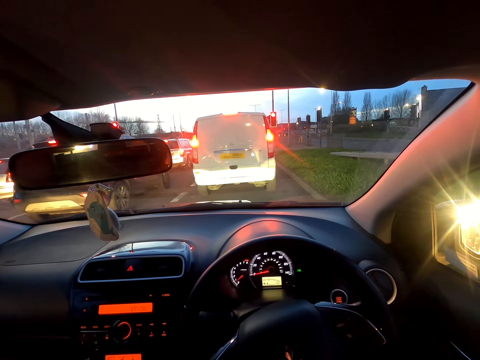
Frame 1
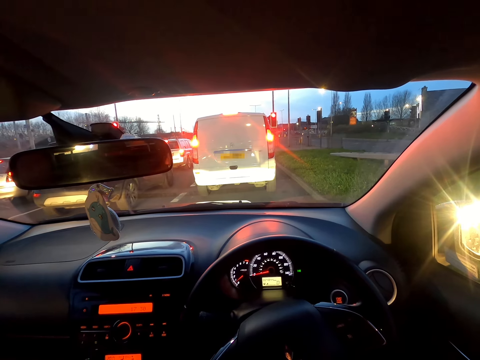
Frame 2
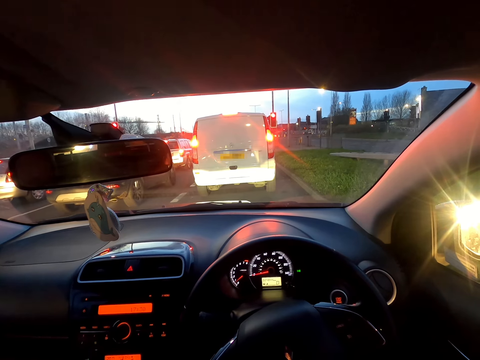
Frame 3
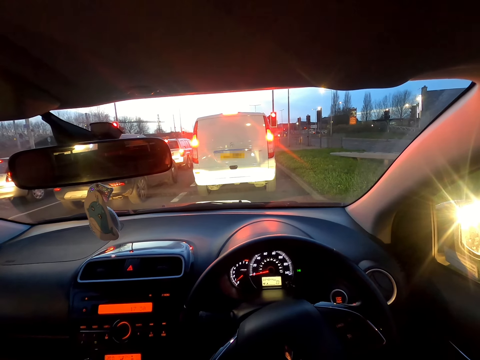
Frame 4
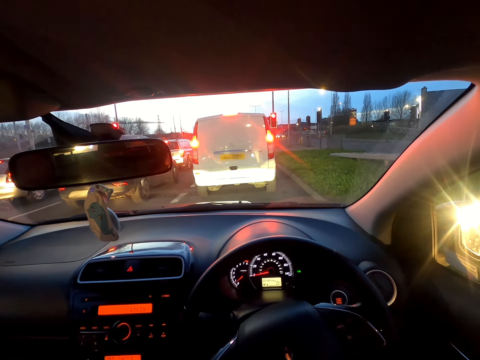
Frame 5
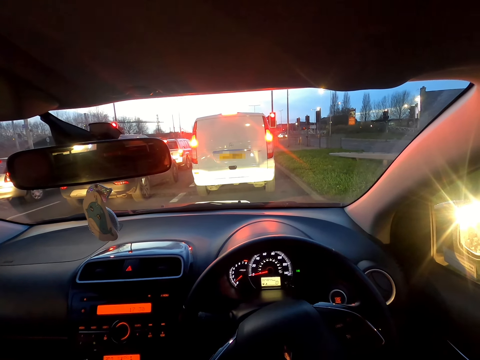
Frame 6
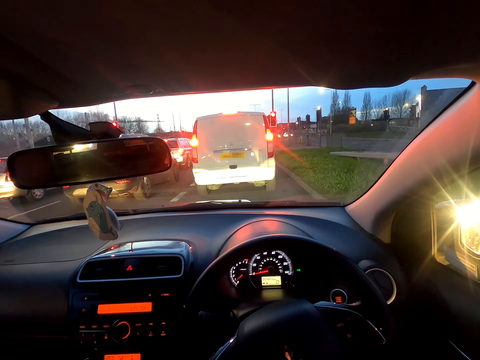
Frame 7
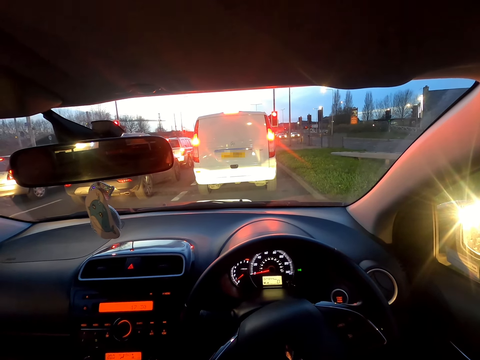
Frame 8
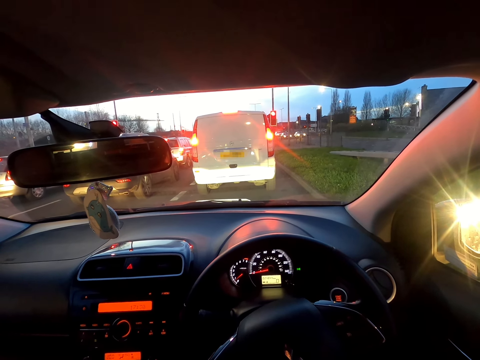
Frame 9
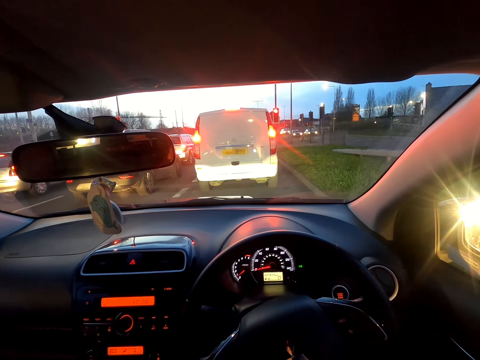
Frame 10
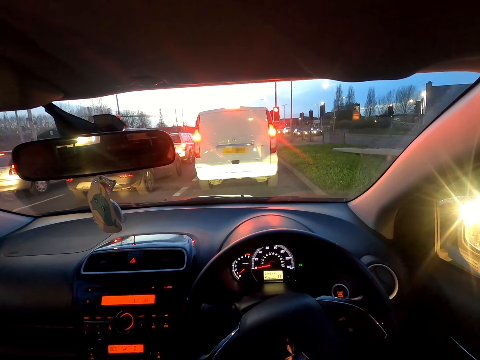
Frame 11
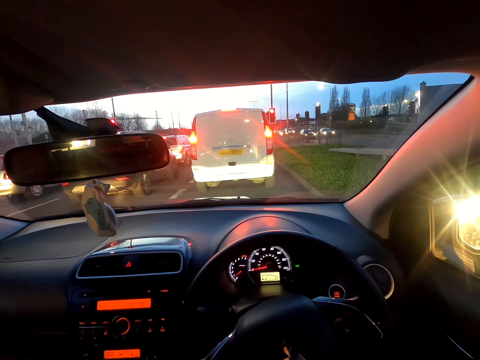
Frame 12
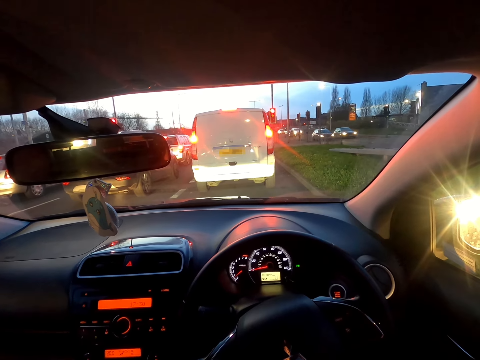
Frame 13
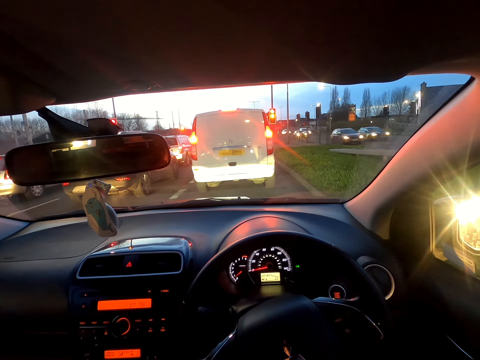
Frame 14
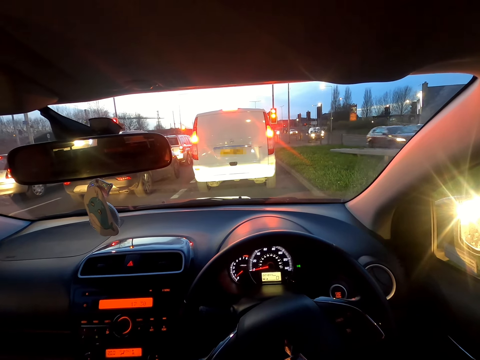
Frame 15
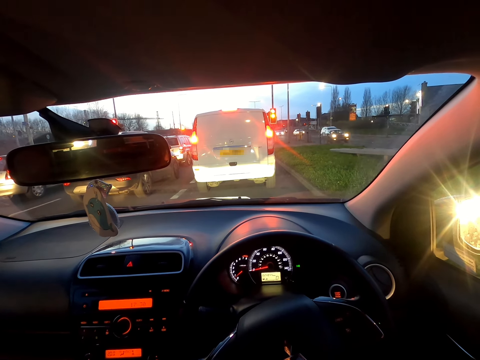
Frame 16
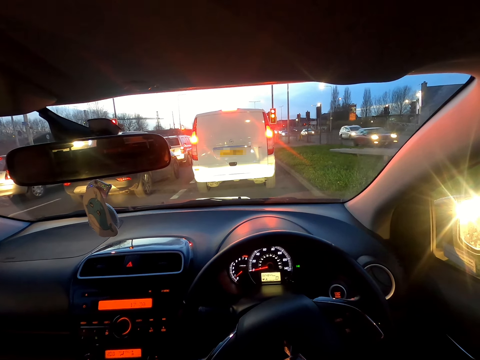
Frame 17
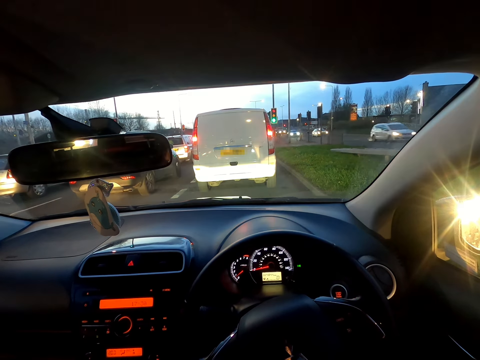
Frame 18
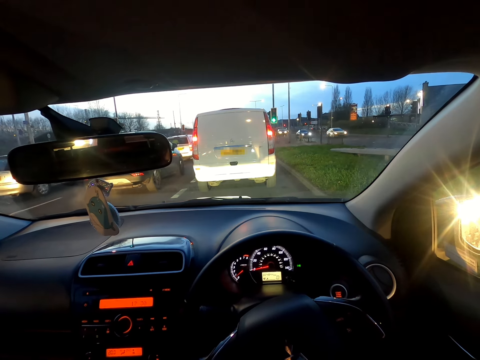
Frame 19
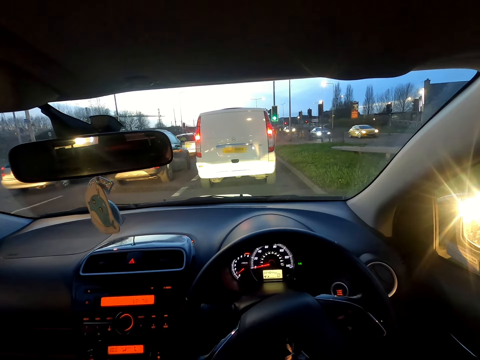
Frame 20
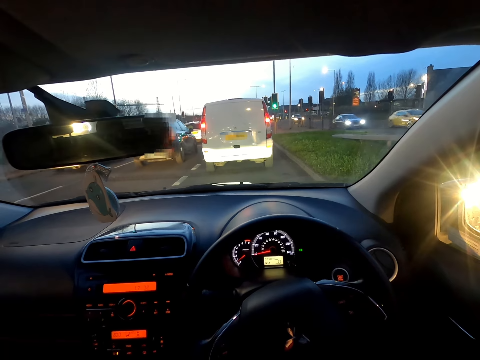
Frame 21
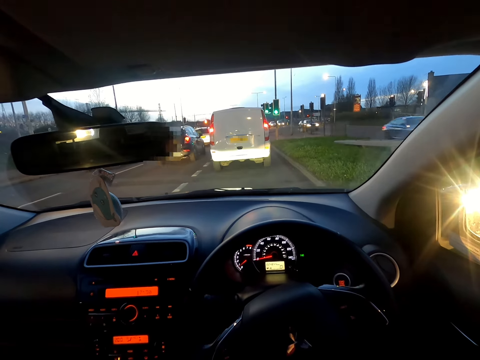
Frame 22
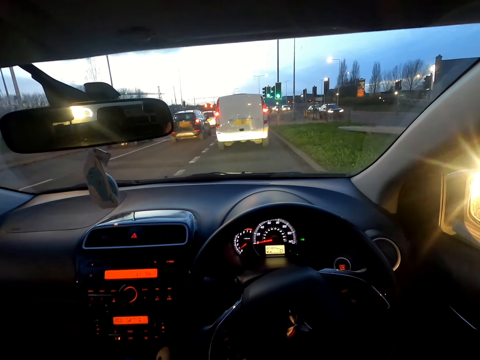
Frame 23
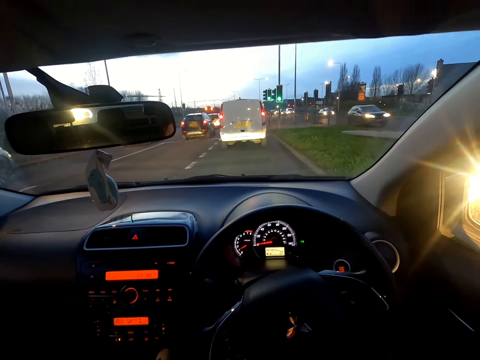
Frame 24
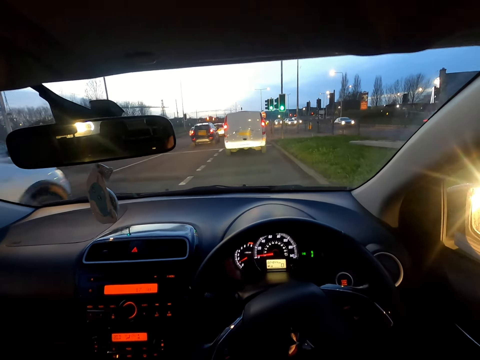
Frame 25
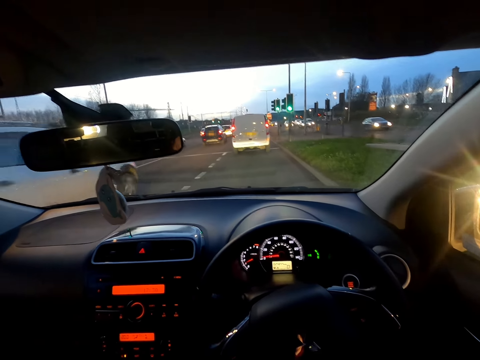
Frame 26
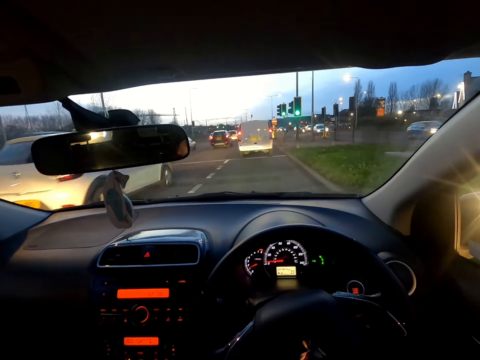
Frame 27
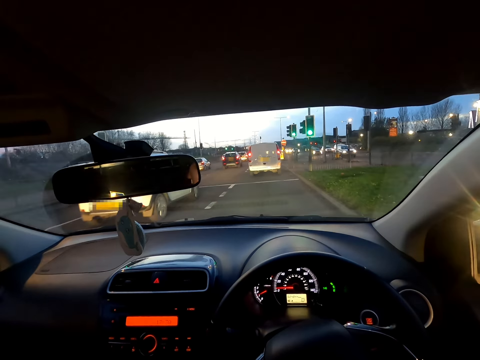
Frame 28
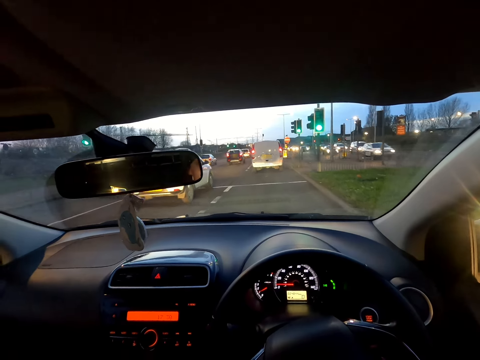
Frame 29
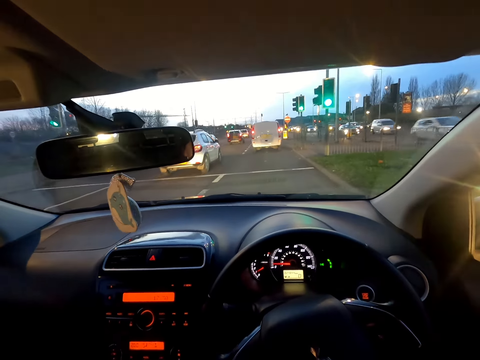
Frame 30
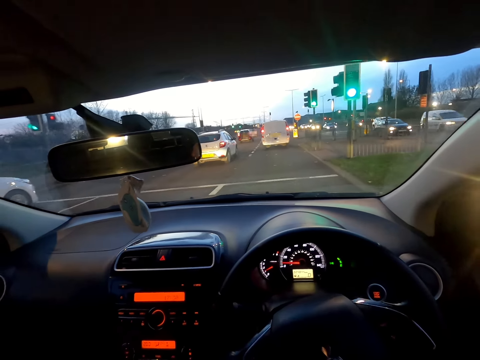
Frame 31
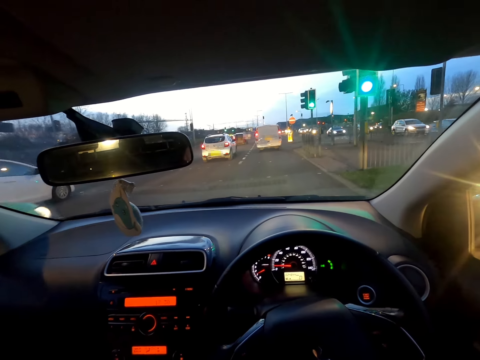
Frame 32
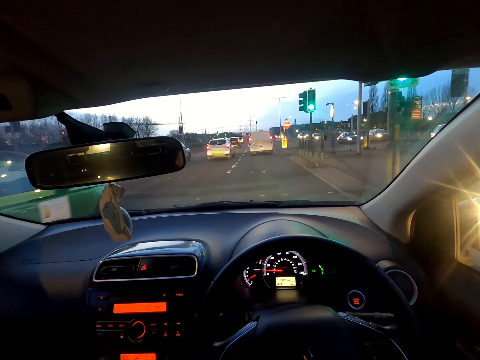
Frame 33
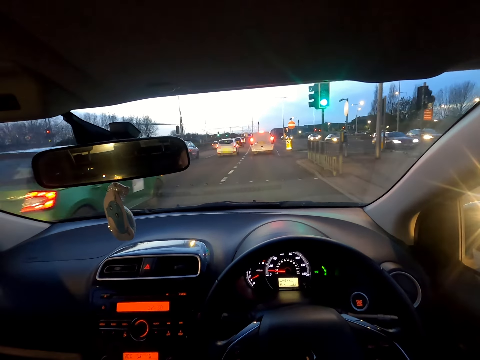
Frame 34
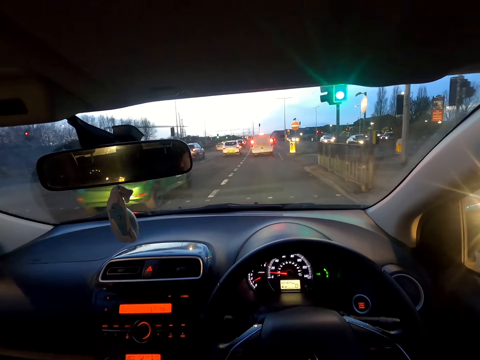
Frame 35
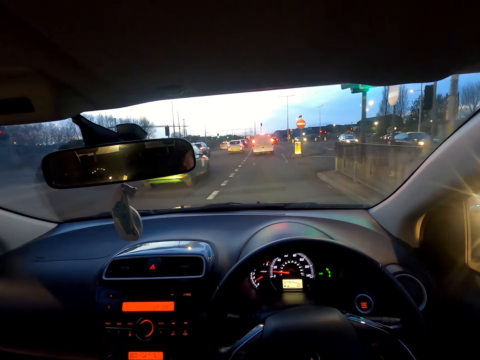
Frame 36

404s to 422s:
The camera wearer drives along the road.

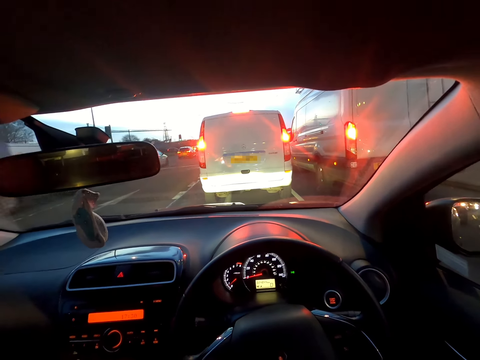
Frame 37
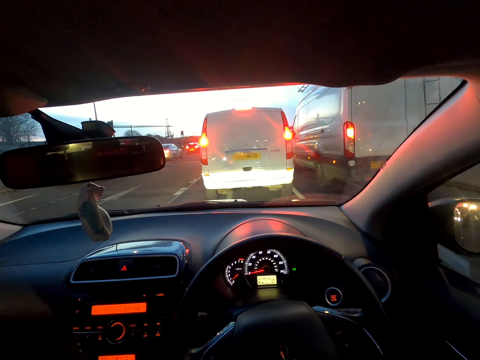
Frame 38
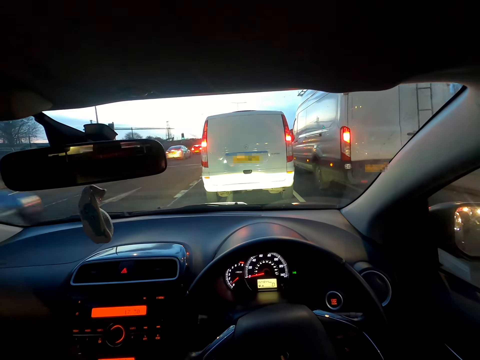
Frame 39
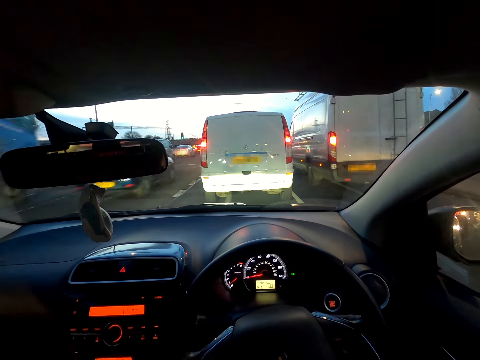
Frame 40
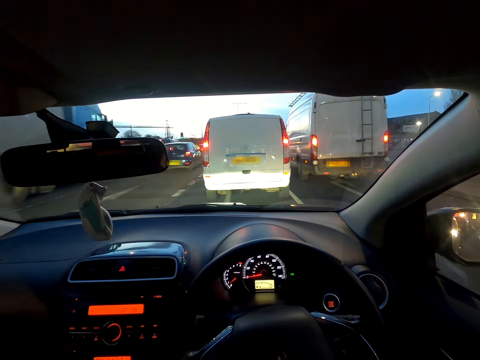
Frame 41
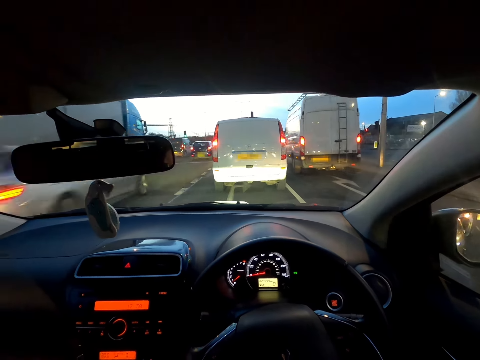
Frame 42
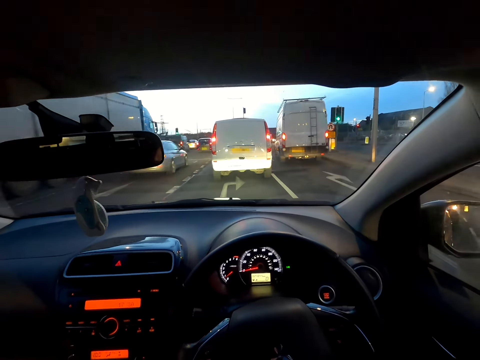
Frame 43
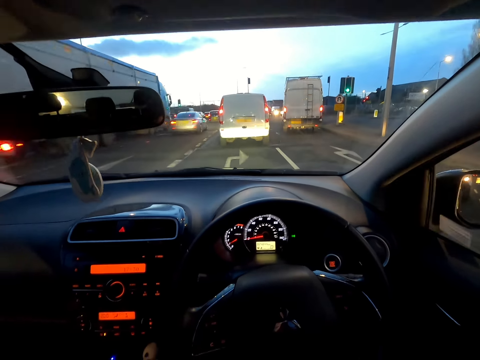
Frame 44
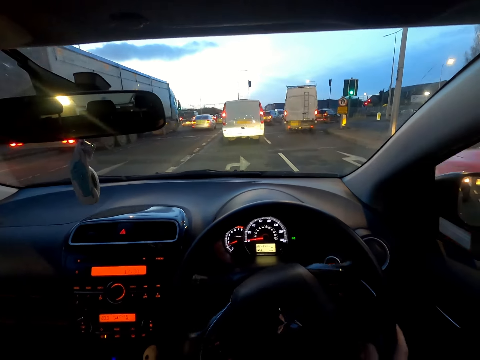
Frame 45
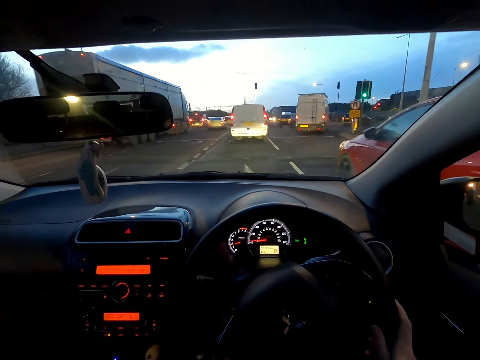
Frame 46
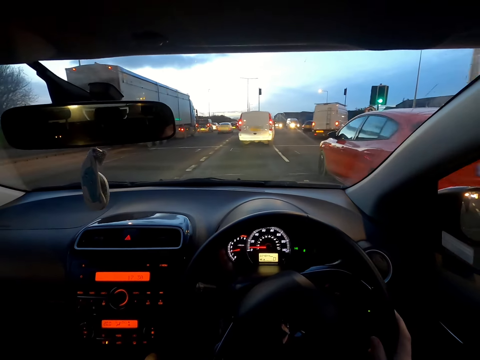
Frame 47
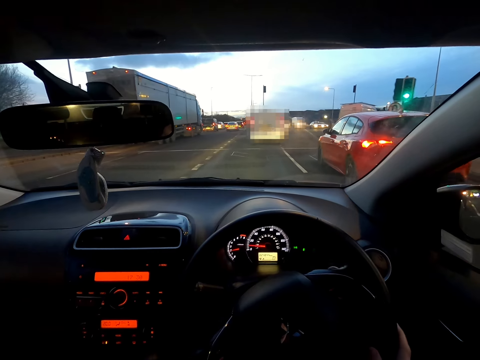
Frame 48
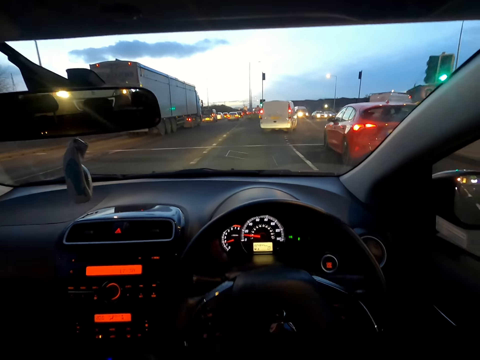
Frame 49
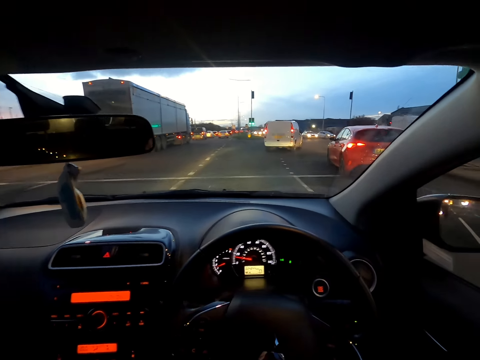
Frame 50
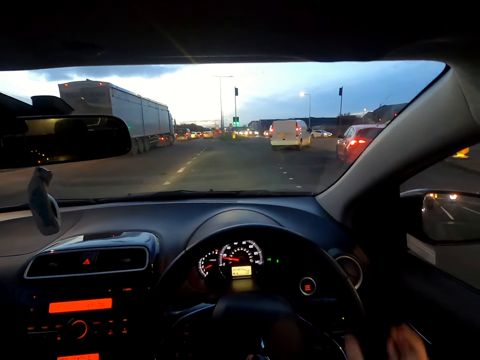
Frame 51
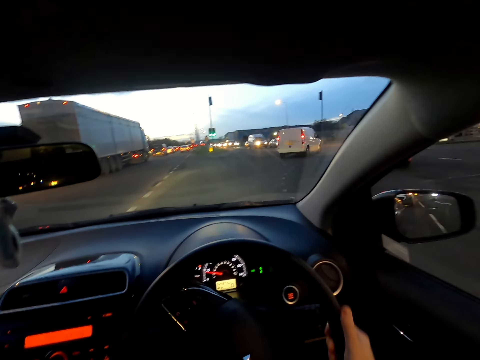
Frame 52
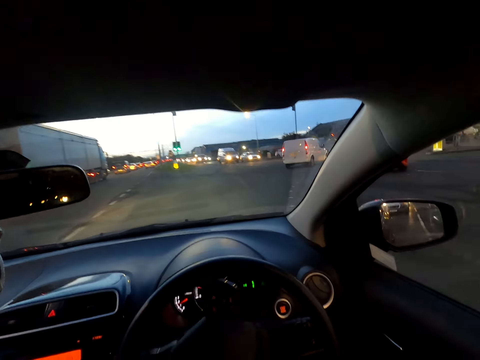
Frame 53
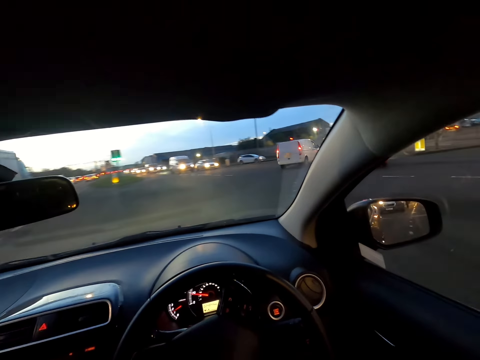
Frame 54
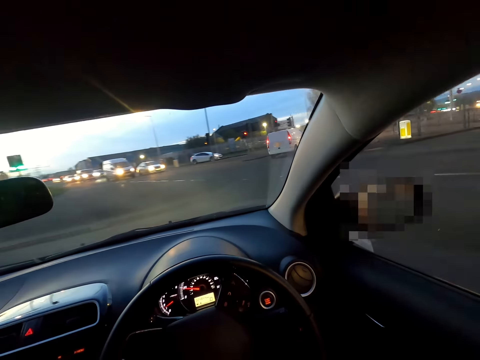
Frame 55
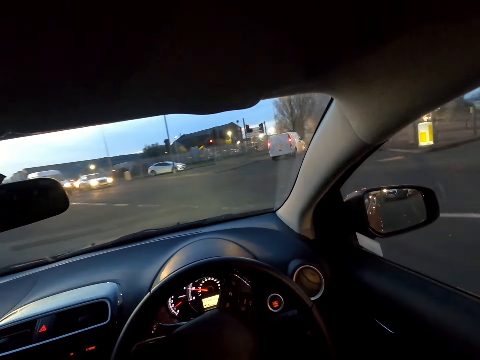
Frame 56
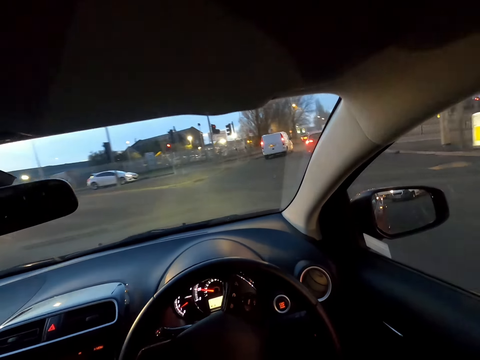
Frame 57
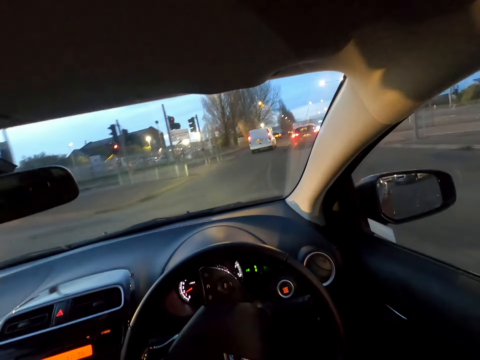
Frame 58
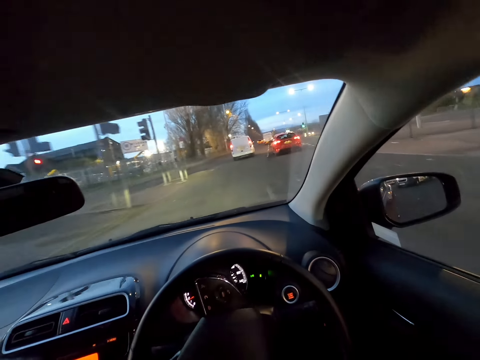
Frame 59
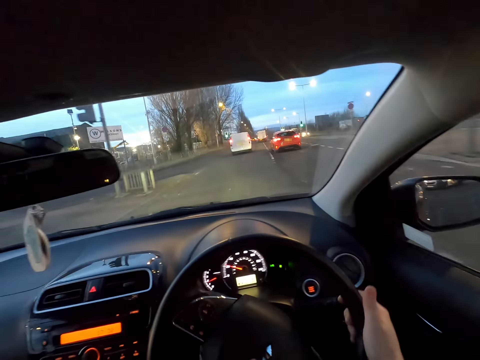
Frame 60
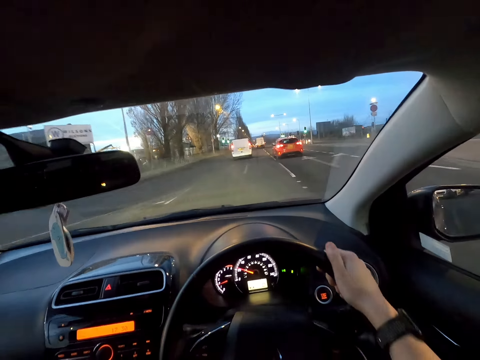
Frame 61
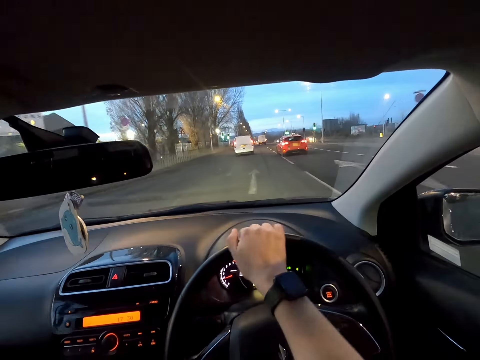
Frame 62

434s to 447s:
The camera wearer stops a car in traffic. She moves the steering wheel with her right hand. She drives along the road. She moves the steering wheel with her right hand again.
